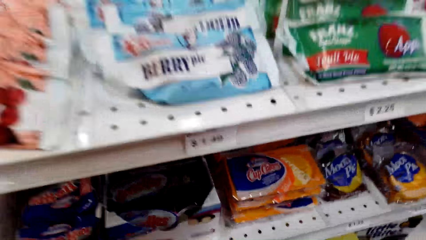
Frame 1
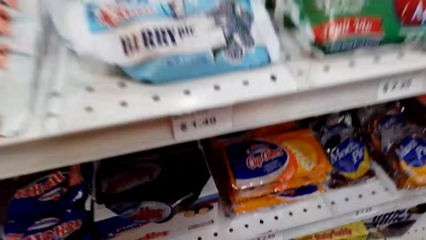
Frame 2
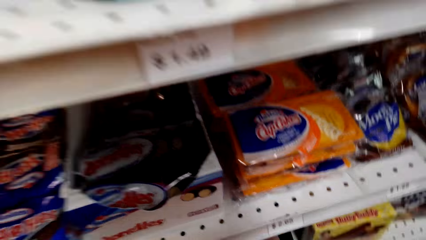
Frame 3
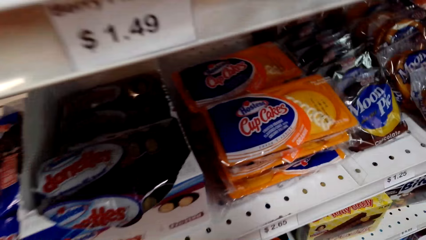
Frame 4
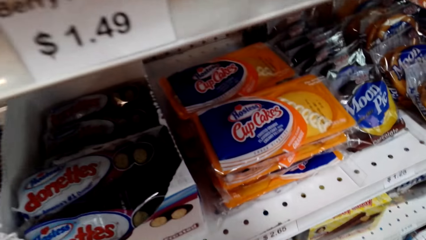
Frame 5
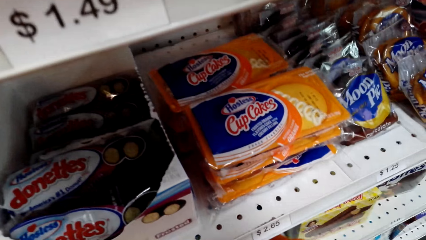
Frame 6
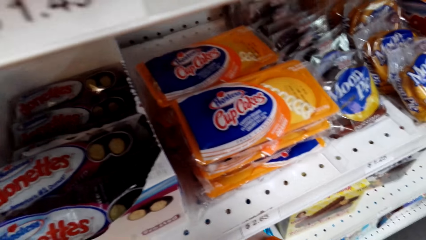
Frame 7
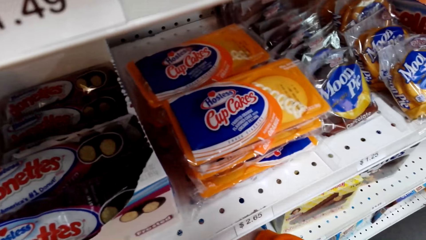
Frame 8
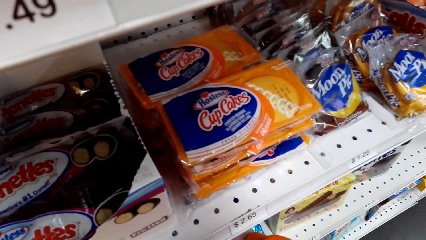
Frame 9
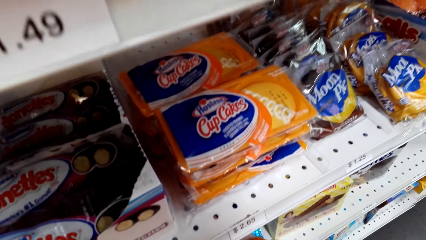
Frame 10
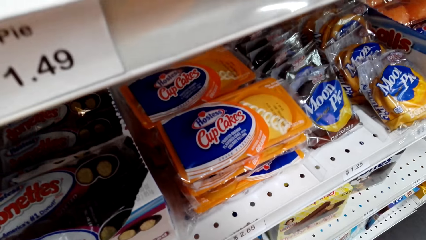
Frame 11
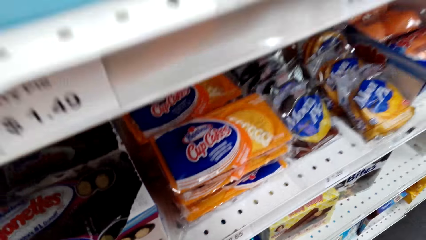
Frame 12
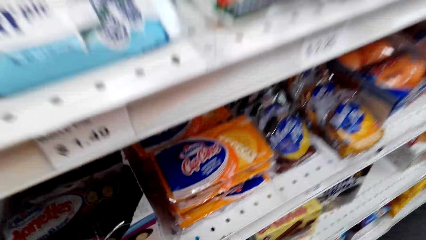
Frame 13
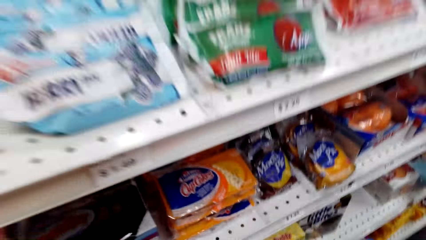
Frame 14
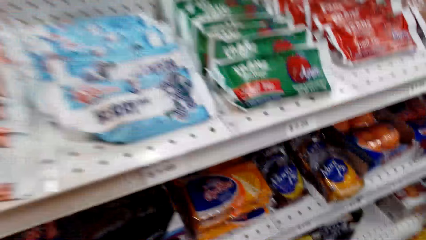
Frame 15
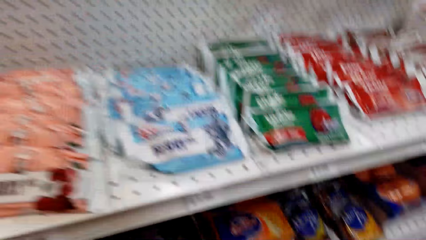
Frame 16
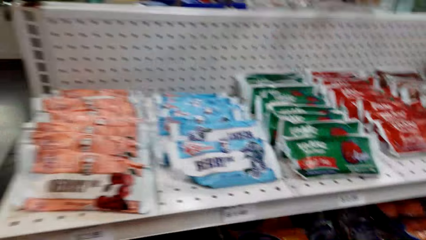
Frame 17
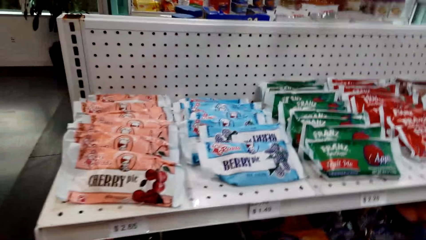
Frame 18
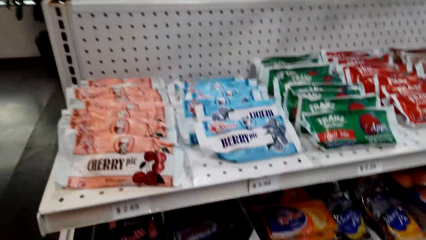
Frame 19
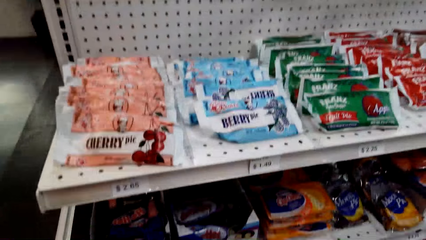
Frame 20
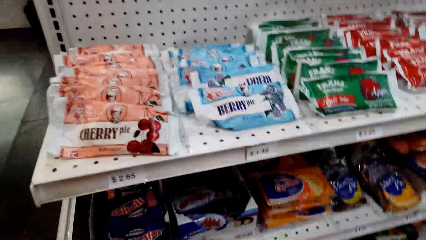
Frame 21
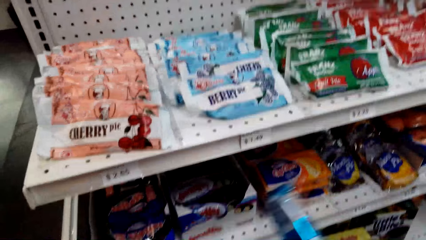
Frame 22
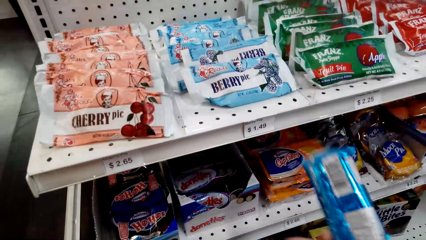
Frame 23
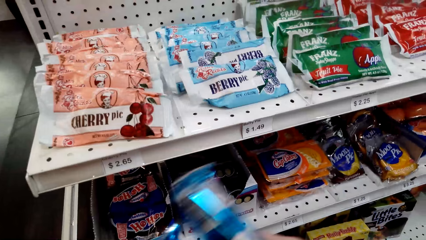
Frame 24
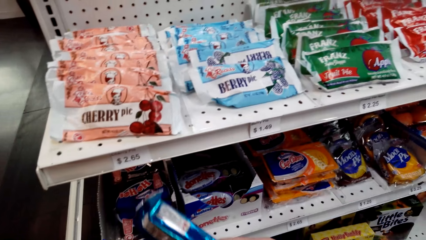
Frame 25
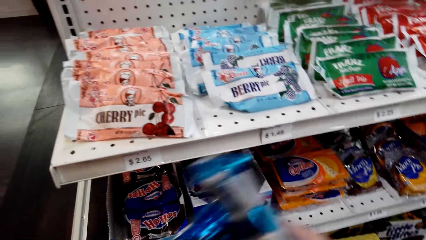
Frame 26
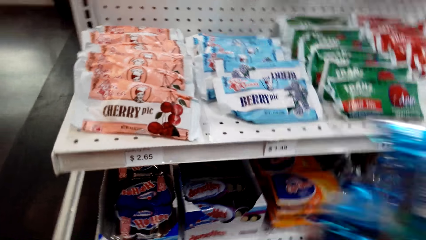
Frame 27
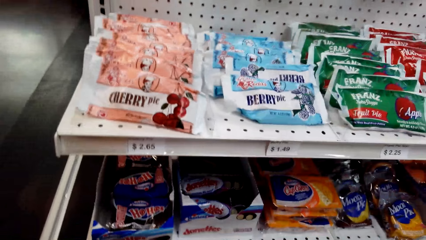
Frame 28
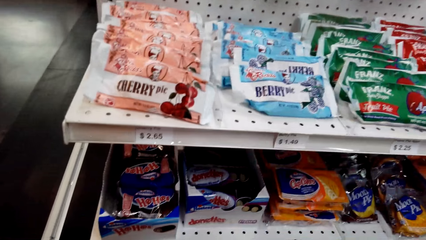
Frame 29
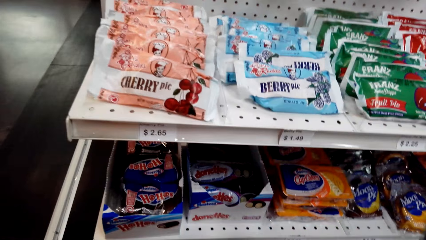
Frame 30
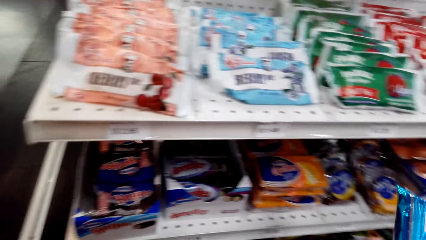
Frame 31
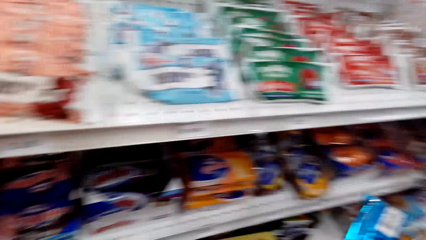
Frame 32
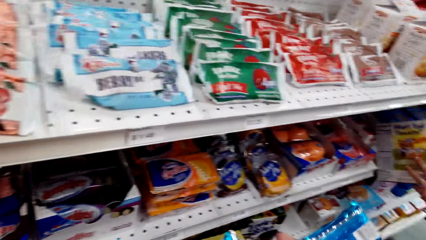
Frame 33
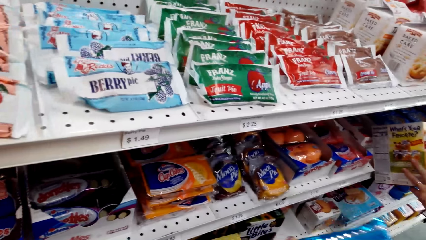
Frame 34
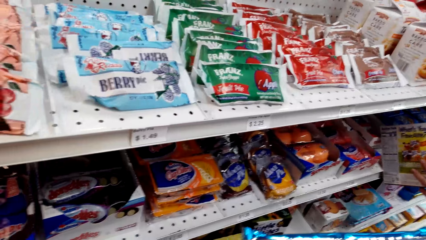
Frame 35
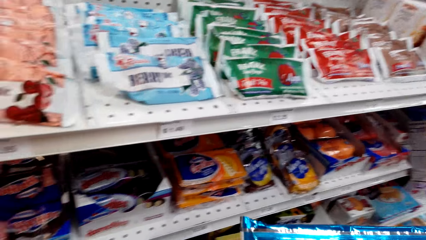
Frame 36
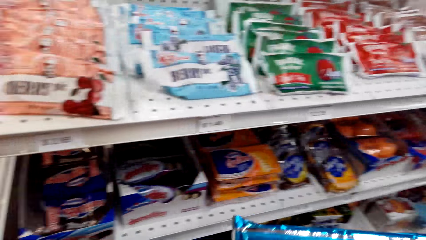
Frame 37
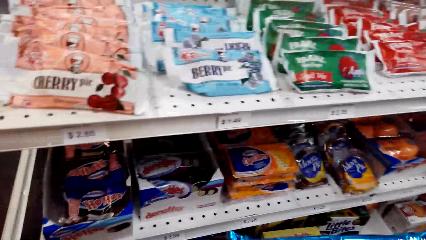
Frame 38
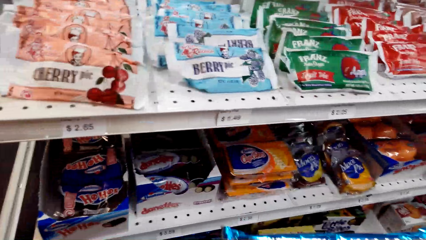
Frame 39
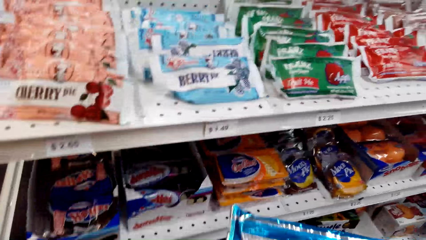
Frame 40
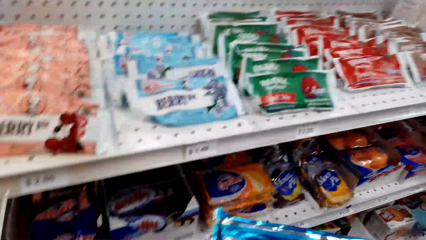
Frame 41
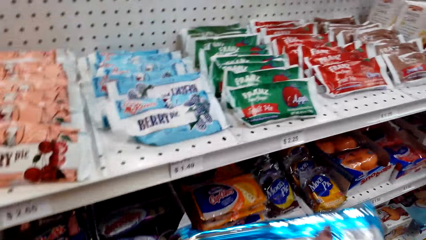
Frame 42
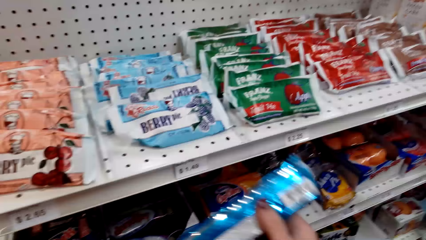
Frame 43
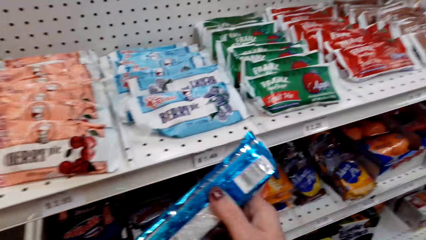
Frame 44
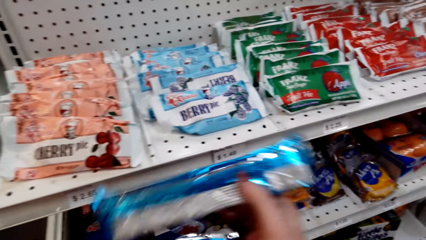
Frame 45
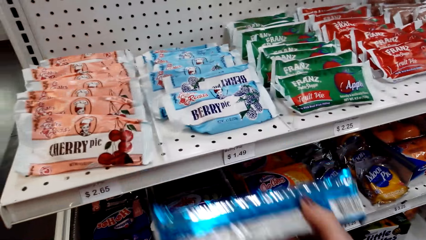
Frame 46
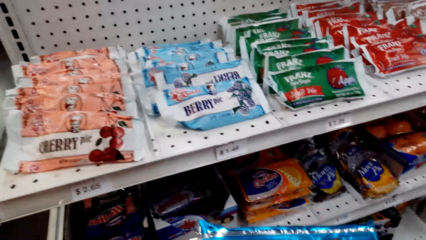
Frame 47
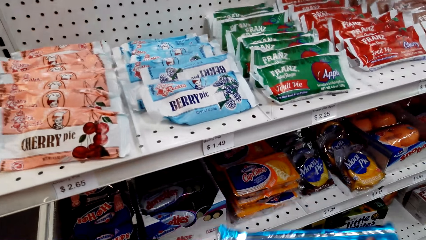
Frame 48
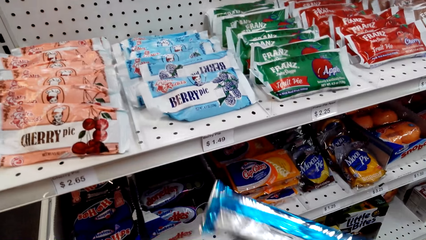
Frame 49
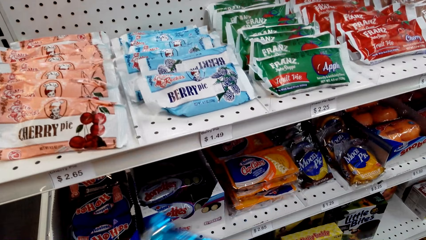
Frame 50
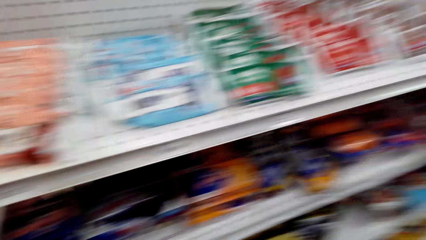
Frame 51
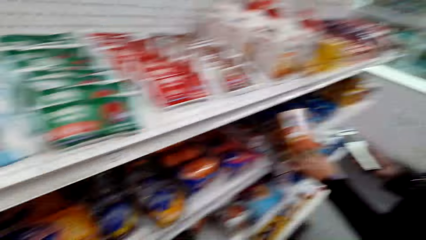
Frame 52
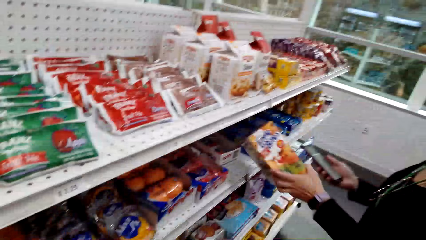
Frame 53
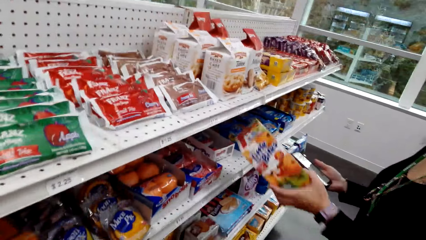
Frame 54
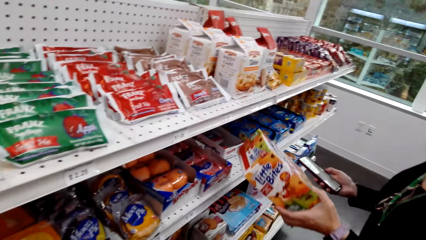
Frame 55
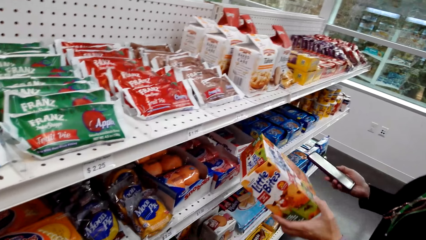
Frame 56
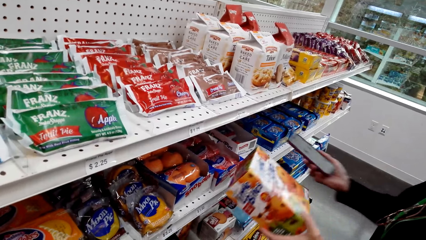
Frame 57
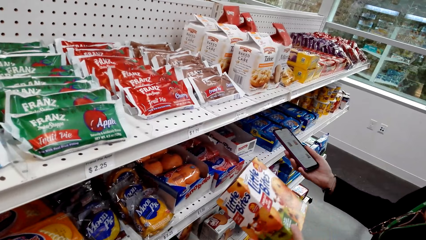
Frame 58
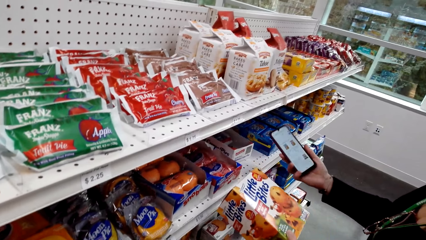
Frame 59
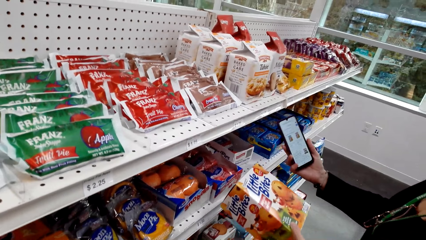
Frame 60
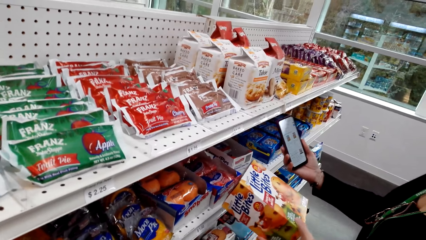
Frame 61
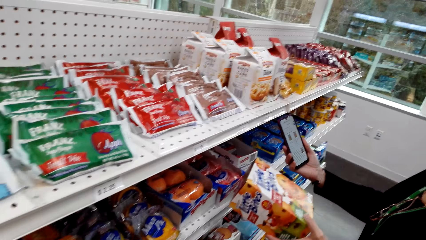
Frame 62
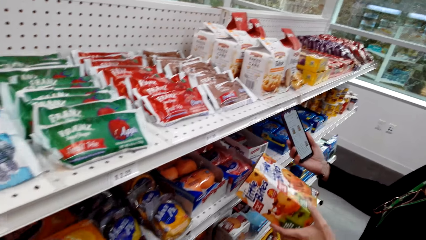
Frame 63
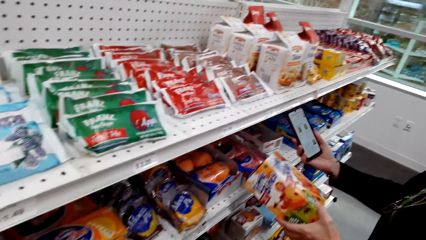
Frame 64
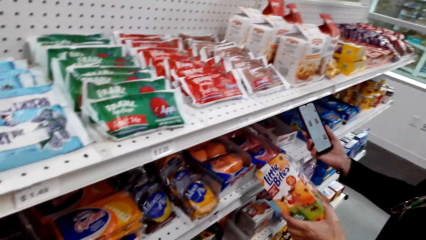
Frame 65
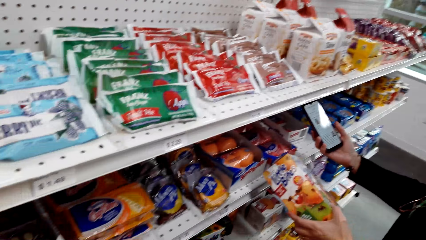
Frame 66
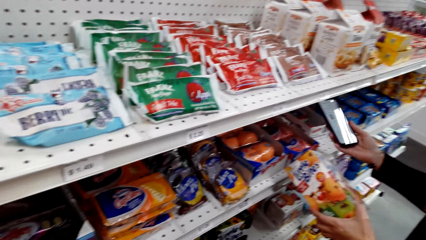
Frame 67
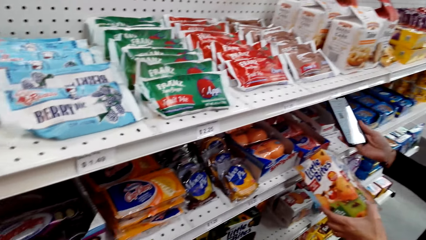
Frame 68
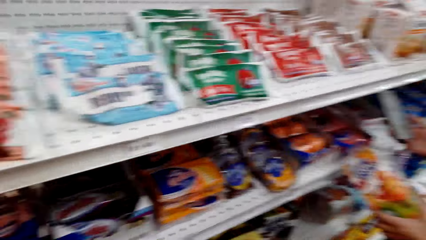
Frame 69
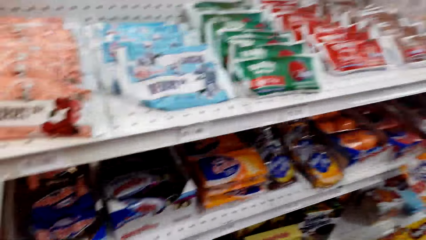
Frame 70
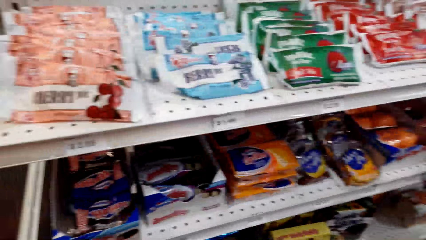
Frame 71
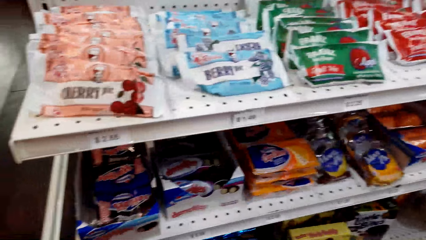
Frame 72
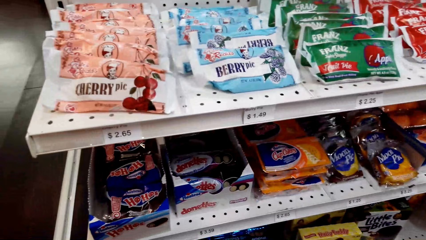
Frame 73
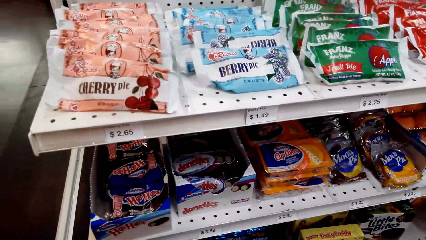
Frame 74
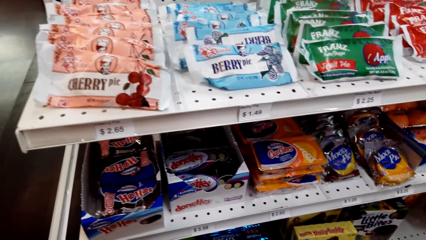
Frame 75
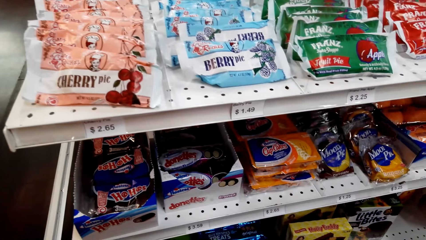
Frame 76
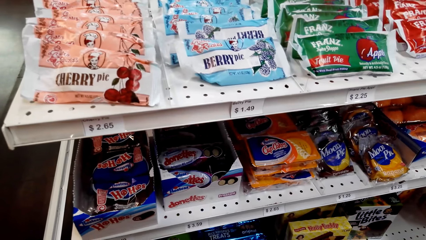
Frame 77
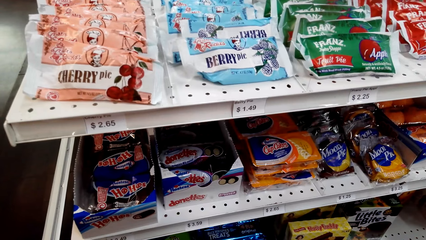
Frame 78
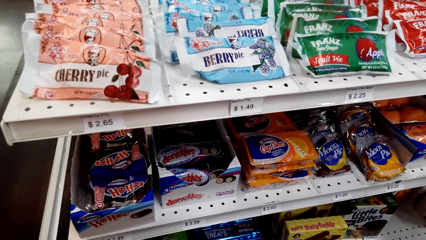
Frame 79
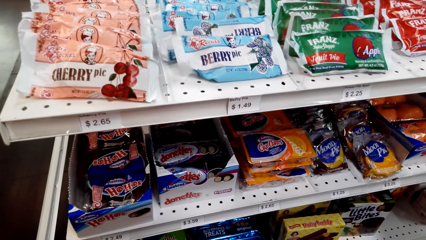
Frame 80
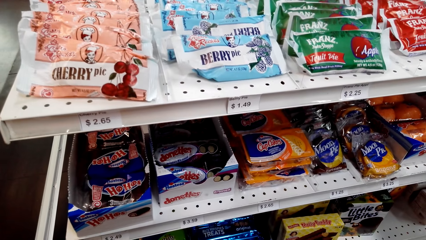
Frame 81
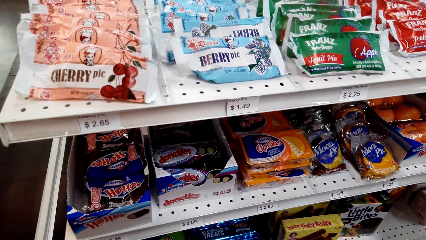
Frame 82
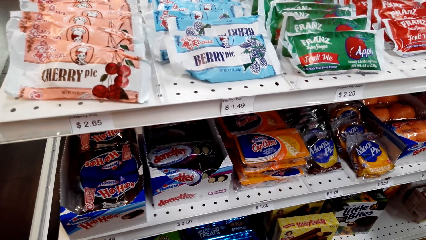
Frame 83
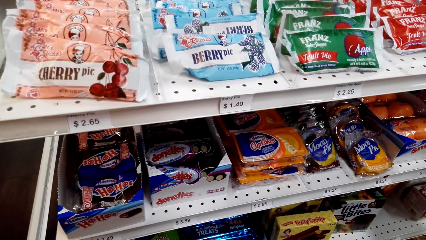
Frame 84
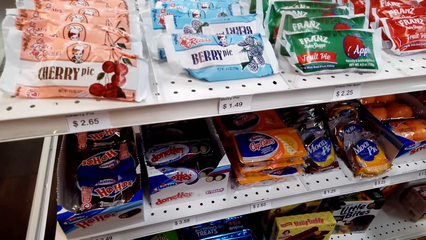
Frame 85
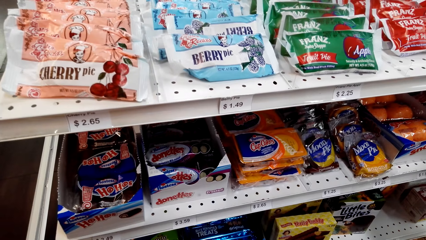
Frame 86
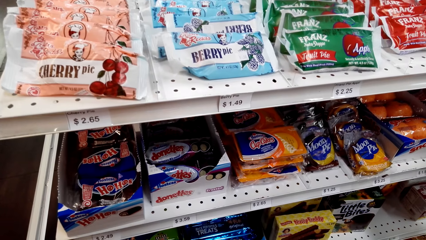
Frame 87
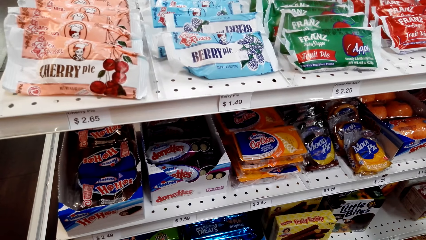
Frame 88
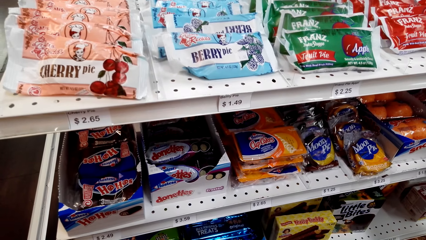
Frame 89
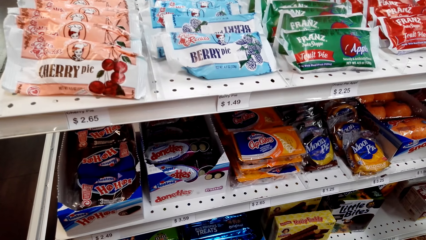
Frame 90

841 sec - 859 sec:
The camera wearer picks up a pack of biscuits from the shelf. They inspect the packet. They stare at the pack of biscuits. A lady shows a pack of bites to the camera wearer. The camera wearer stares at the lady. The lady looks at the phone. The camera wearer stares at the shelf.
